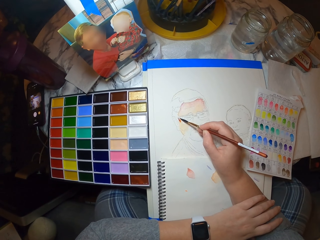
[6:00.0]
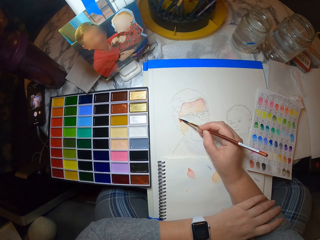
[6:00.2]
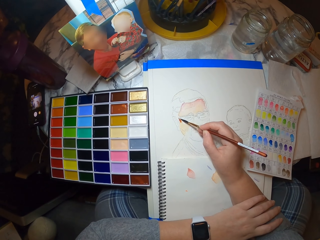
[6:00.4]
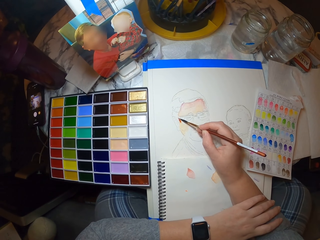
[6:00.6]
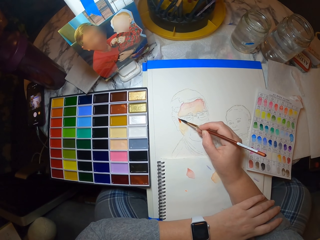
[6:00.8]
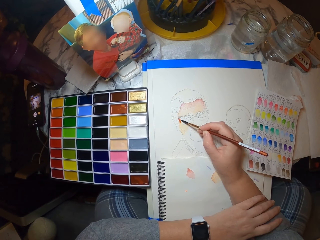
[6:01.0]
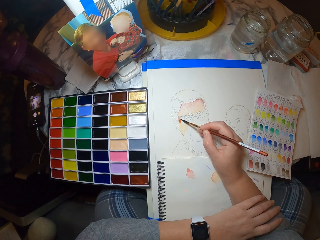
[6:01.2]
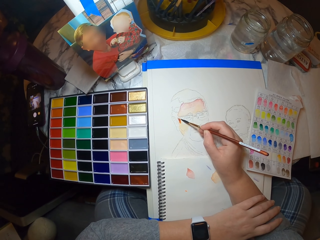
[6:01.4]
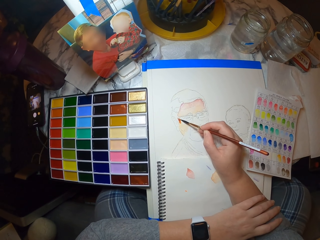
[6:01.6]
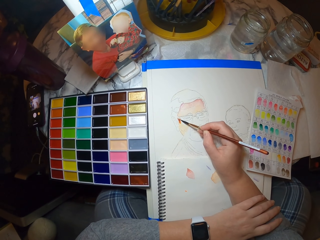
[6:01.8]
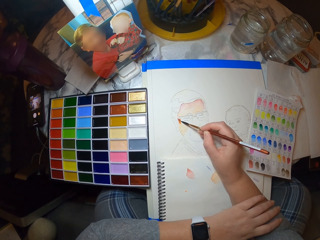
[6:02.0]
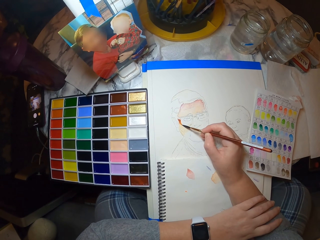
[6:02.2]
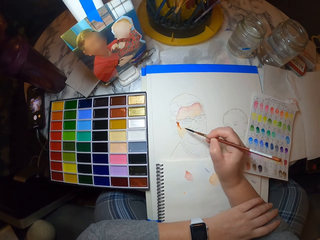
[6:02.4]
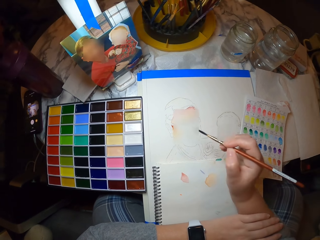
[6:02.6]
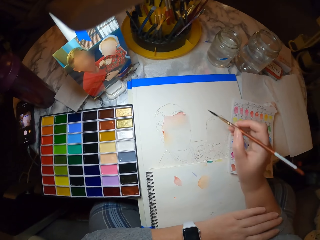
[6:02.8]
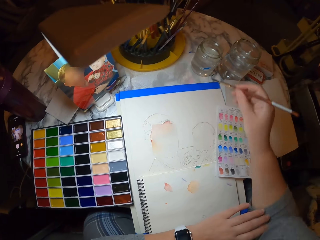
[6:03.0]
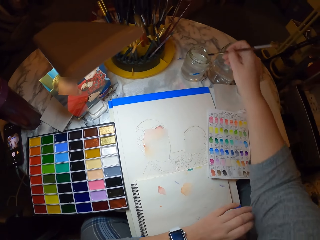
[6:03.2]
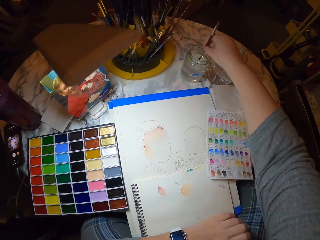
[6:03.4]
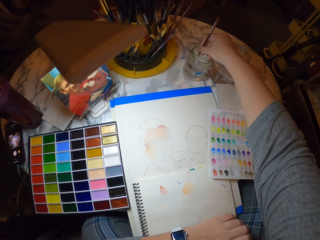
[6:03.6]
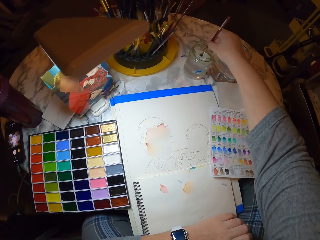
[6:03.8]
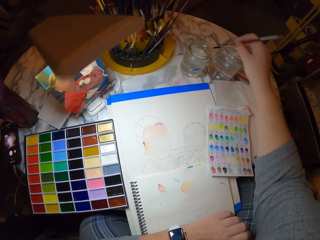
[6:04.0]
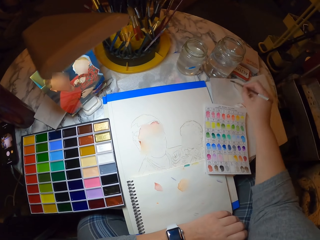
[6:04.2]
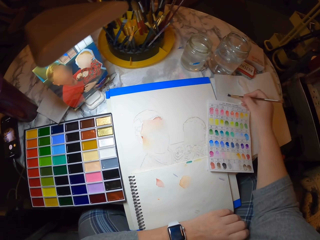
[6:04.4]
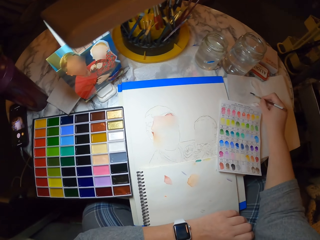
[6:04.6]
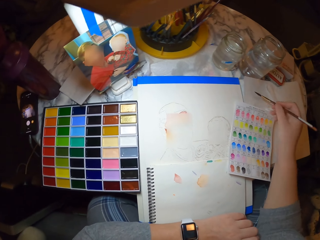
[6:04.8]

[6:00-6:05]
The camera wearer dips the art brush in the water in the jar. They drain out excess water from the art brush and rub the brush on the book.

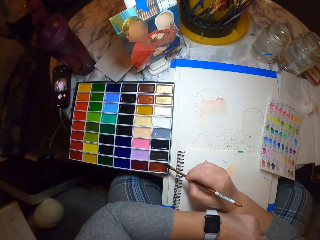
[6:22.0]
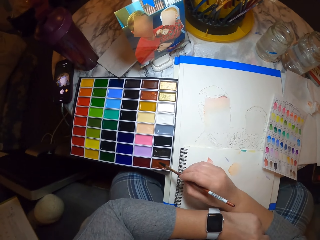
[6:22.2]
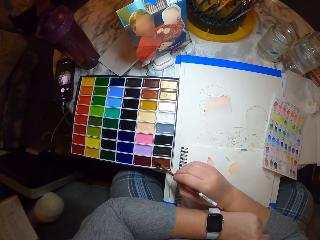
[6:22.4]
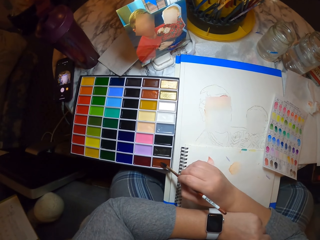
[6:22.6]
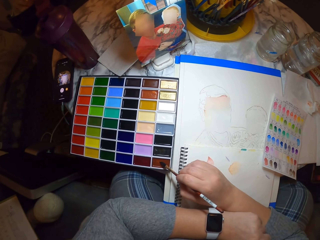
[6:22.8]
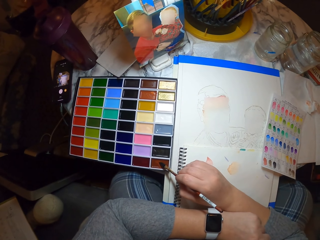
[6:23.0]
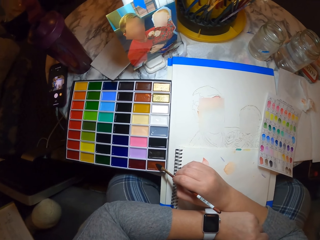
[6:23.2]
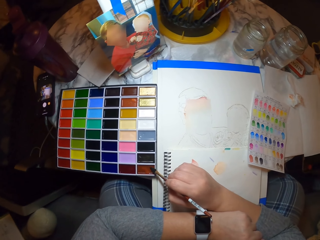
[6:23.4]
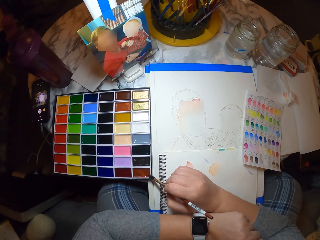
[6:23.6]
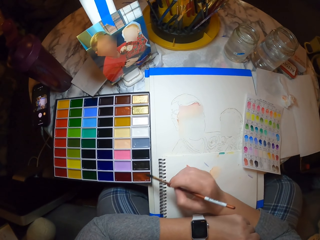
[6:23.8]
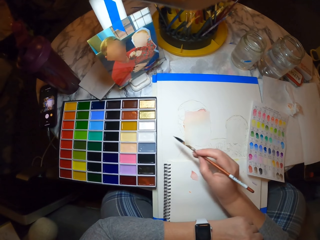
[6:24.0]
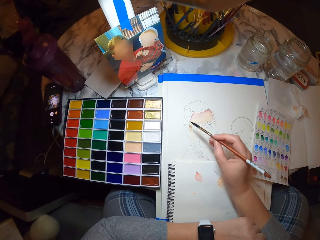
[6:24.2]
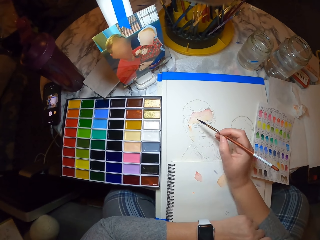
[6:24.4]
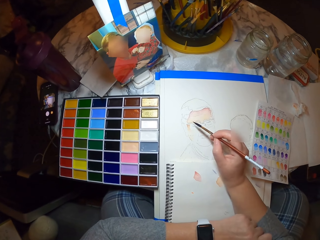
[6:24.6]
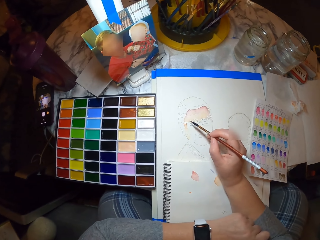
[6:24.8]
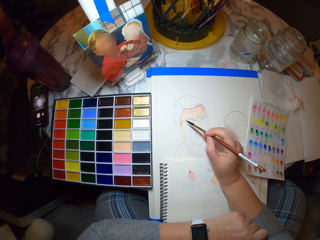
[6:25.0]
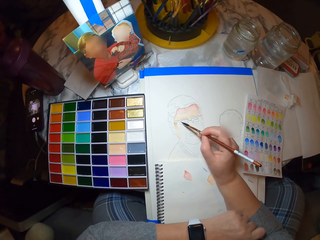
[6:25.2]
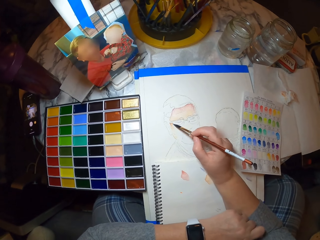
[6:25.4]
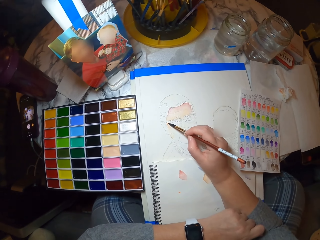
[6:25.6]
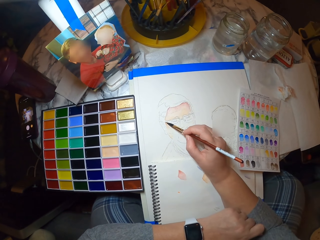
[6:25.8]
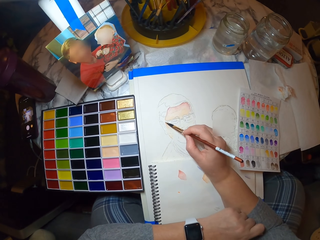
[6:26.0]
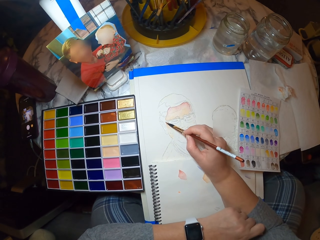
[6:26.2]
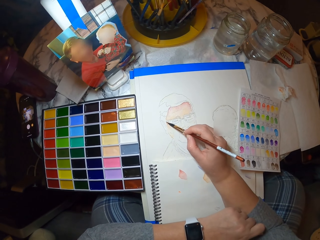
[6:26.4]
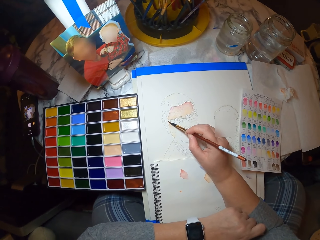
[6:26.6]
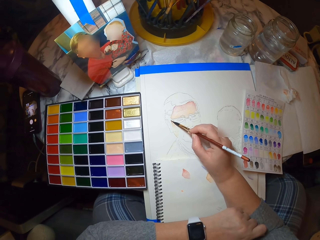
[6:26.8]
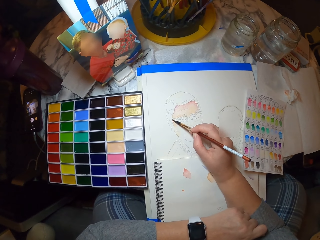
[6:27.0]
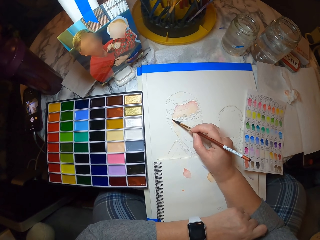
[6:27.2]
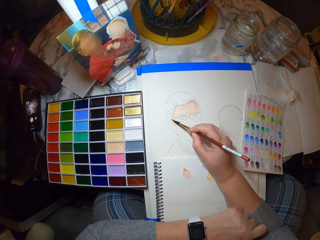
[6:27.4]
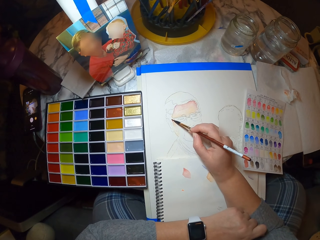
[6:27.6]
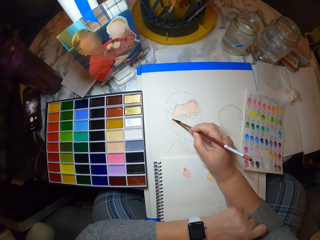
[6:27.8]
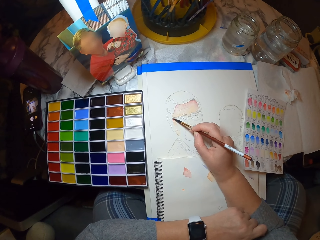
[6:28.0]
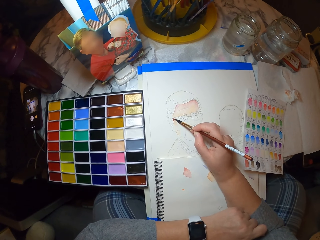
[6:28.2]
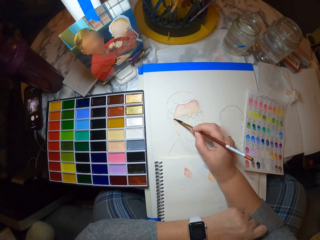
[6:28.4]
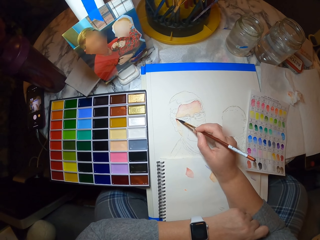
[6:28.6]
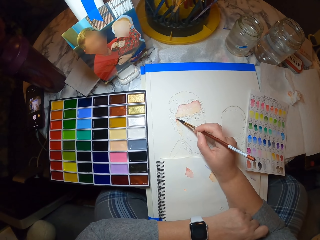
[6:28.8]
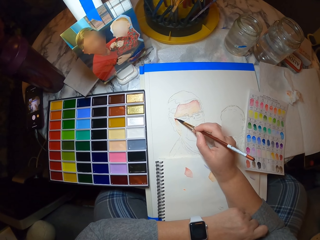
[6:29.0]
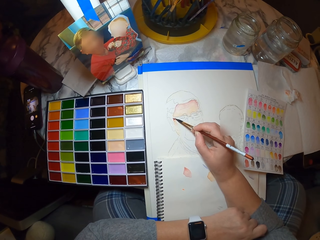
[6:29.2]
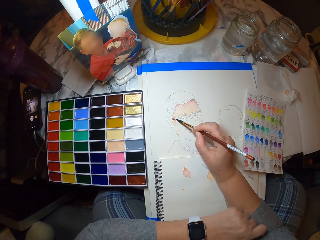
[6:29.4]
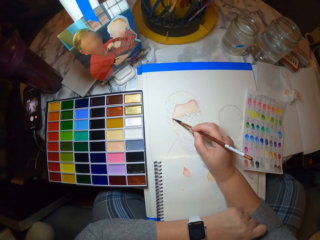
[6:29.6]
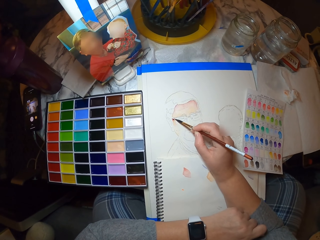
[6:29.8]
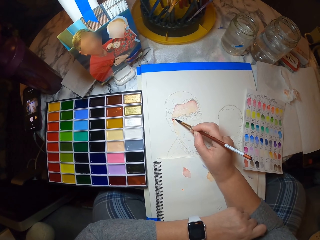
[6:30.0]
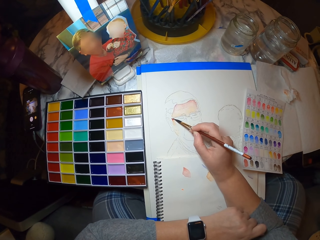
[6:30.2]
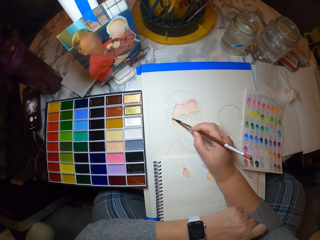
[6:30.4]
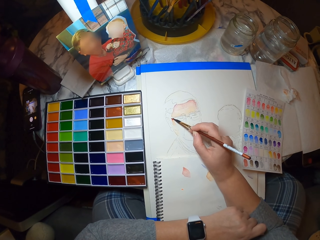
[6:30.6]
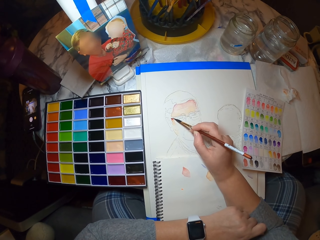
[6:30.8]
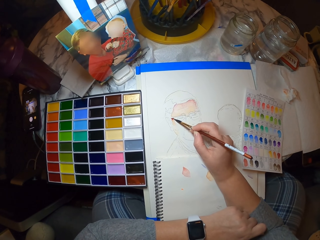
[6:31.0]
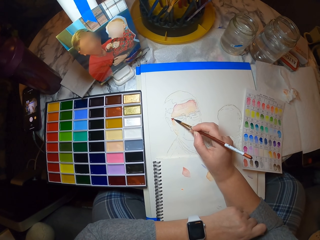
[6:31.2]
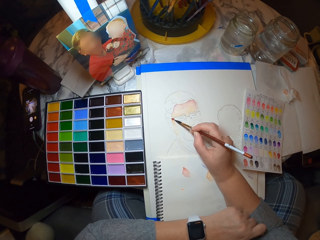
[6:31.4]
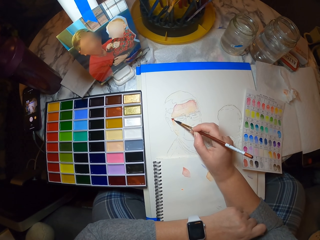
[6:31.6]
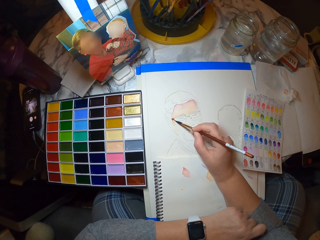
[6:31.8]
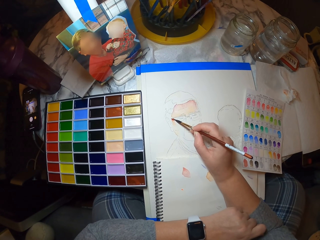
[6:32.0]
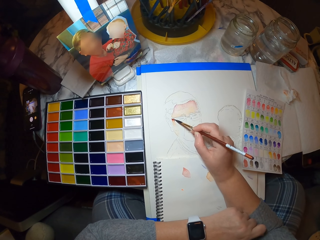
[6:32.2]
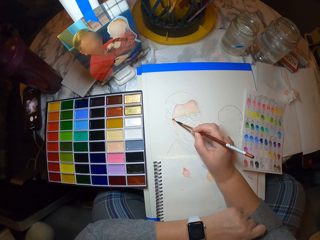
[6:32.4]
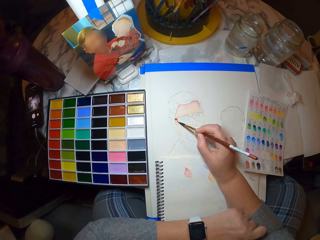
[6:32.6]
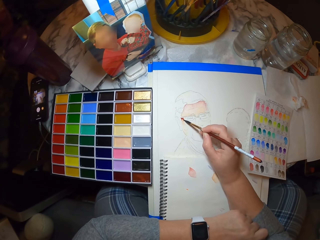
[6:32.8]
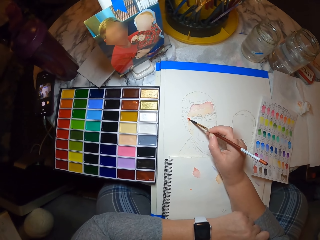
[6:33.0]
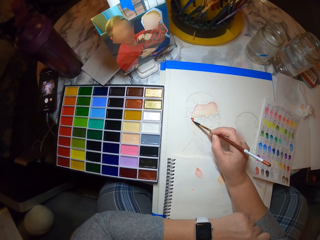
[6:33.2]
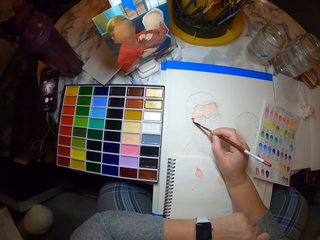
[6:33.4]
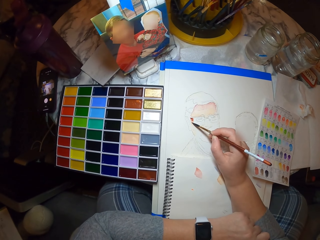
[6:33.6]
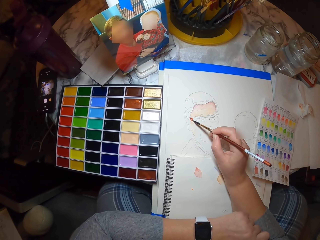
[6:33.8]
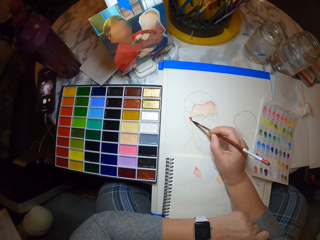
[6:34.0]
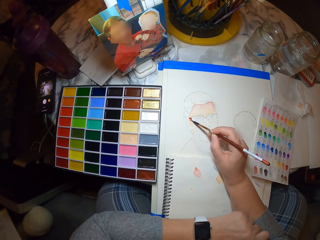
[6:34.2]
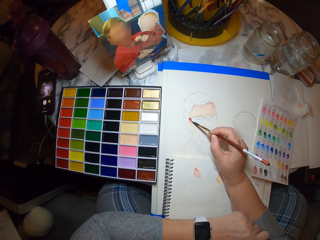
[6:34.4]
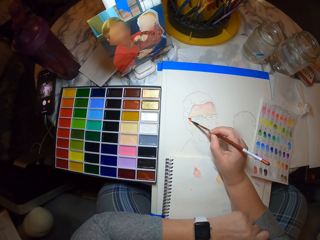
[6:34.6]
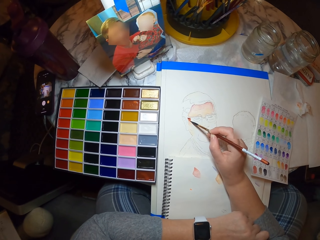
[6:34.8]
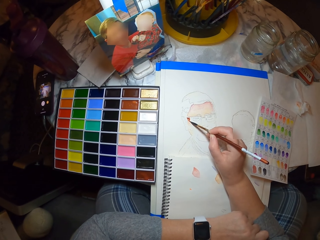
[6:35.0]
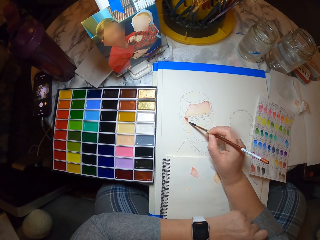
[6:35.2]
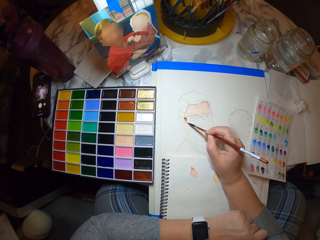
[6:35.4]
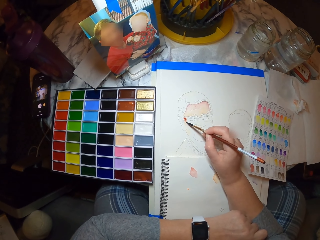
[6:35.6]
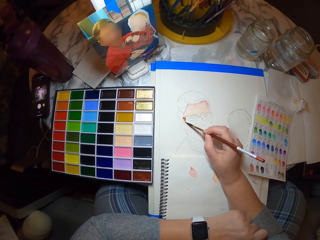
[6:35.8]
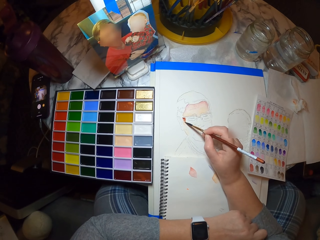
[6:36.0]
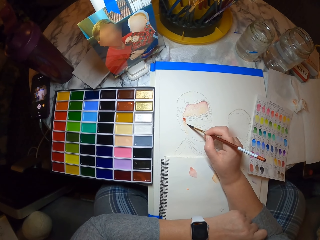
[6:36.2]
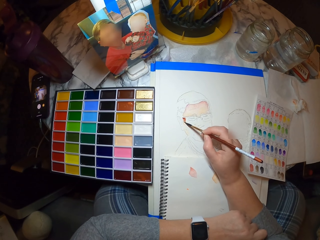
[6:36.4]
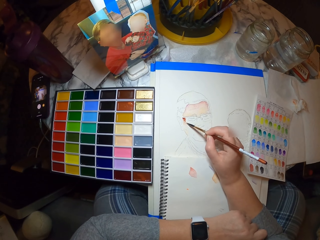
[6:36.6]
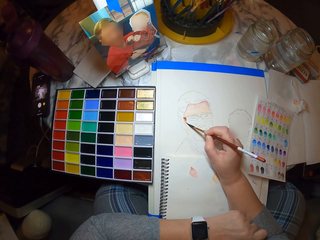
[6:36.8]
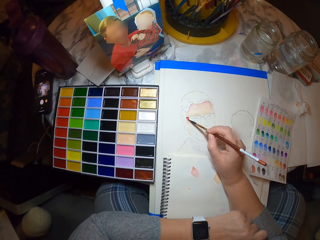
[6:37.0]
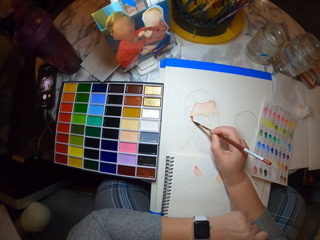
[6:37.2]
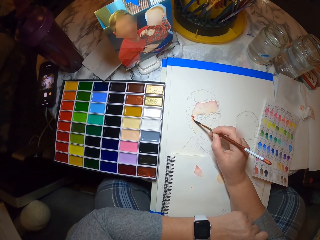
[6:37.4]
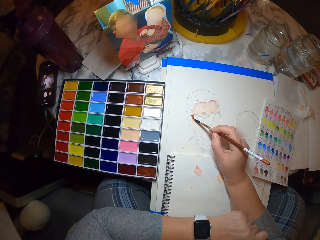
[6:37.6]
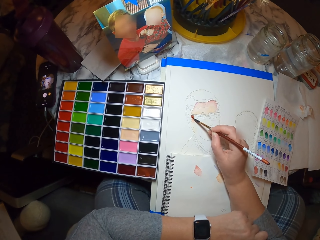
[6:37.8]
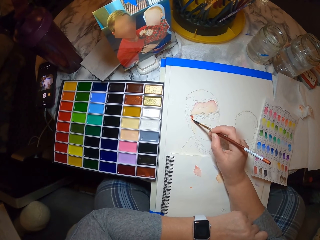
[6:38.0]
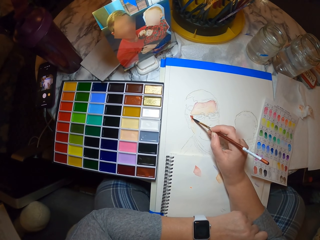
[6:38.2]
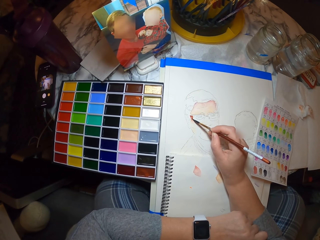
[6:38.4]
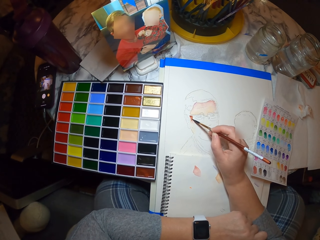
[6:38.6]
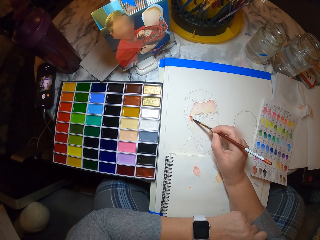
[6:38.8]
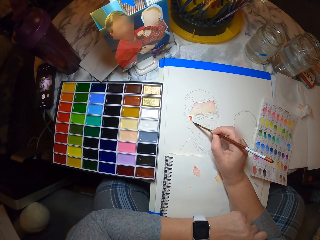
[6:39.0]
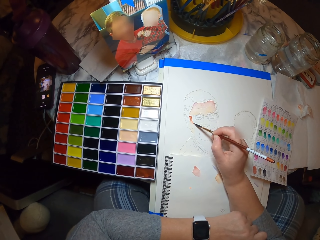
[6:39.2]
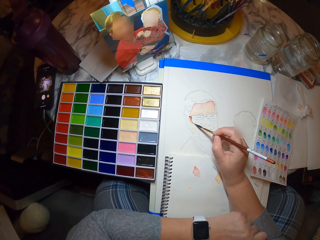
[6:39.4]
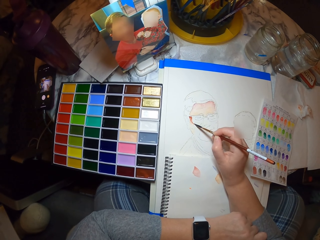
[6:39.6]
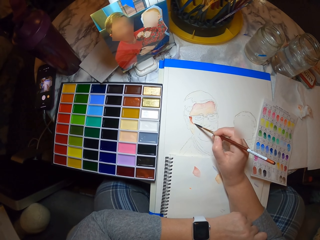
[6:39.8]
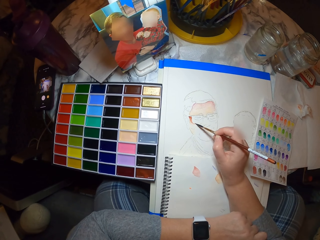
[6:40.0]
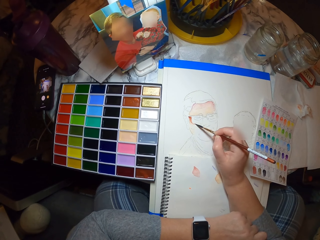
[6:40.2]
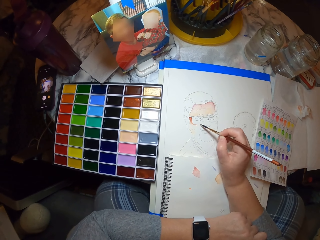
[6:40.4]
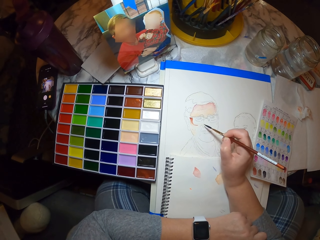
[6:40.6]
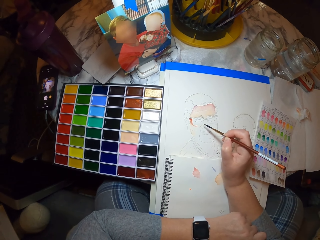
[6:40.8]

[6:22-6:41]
The camera wearer dips the art brush in the paint. They color the drawing with the art brush.
